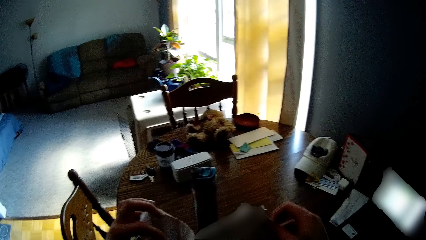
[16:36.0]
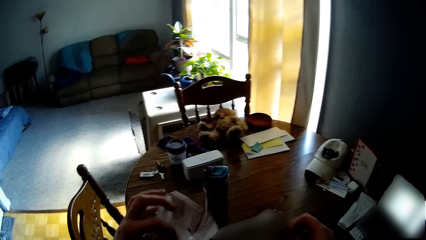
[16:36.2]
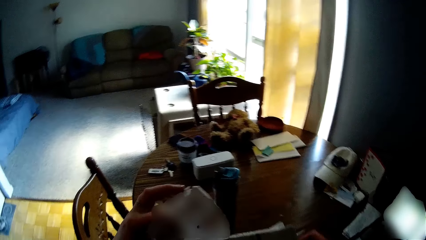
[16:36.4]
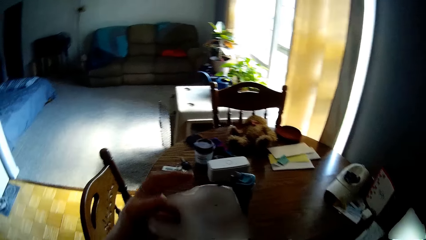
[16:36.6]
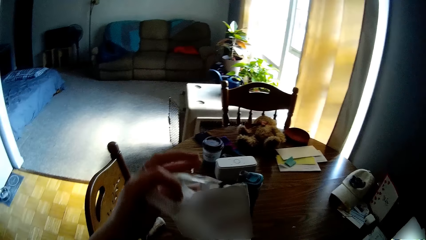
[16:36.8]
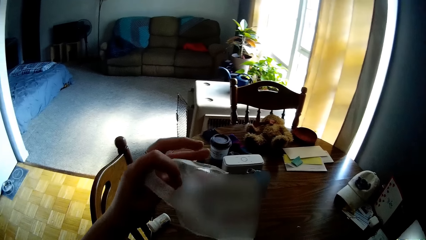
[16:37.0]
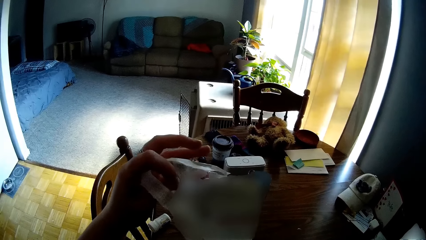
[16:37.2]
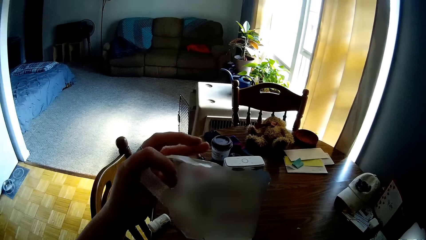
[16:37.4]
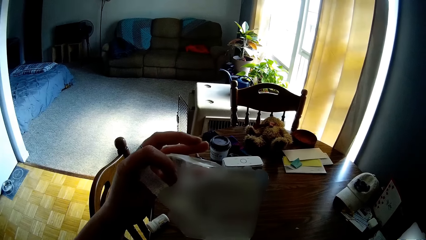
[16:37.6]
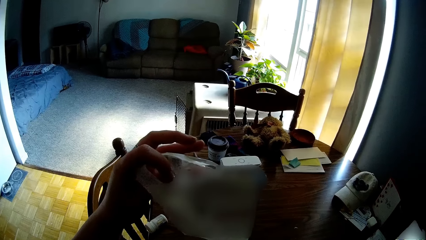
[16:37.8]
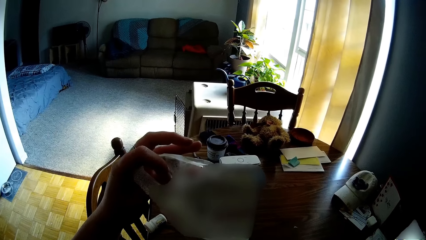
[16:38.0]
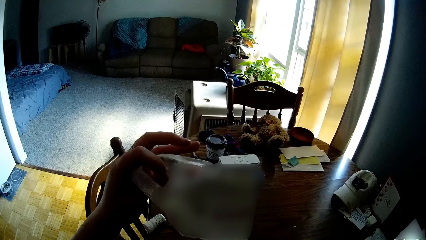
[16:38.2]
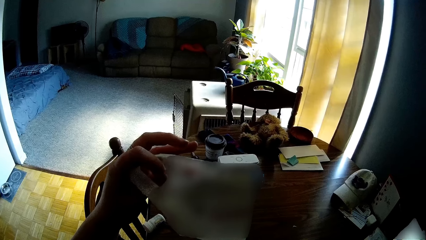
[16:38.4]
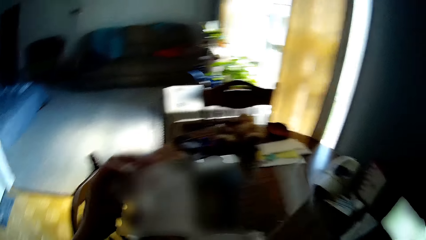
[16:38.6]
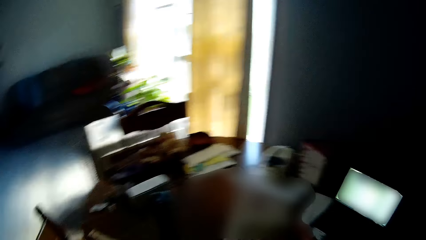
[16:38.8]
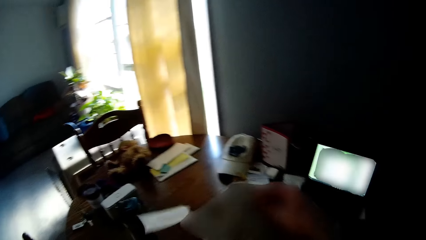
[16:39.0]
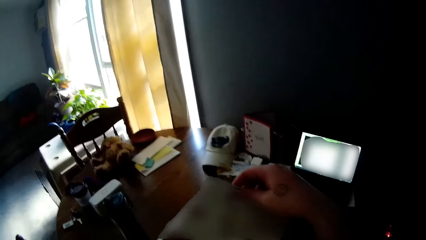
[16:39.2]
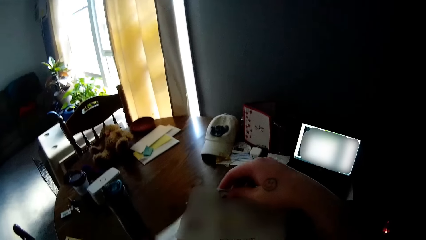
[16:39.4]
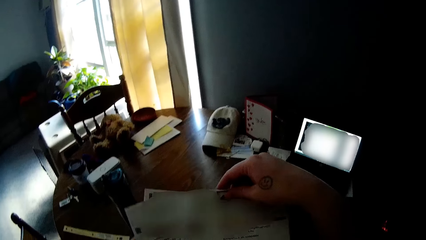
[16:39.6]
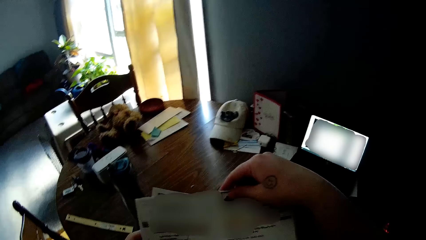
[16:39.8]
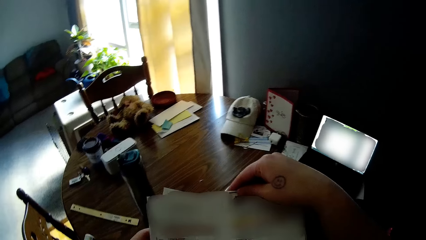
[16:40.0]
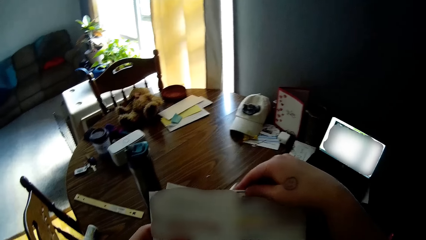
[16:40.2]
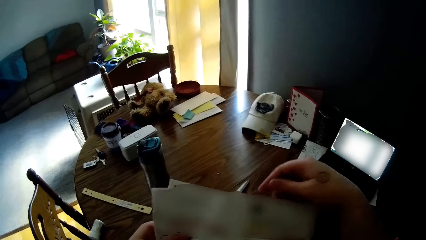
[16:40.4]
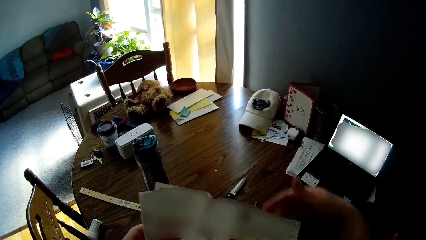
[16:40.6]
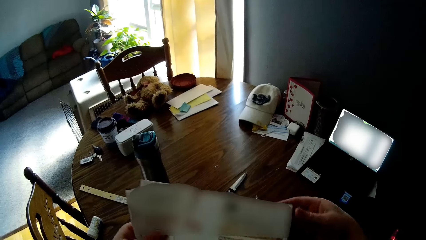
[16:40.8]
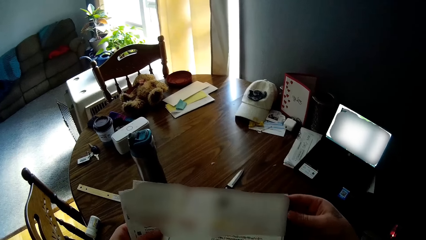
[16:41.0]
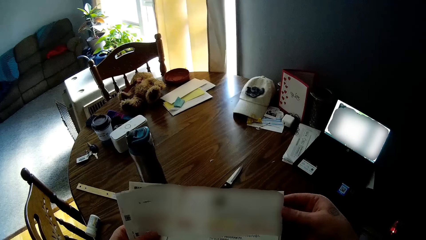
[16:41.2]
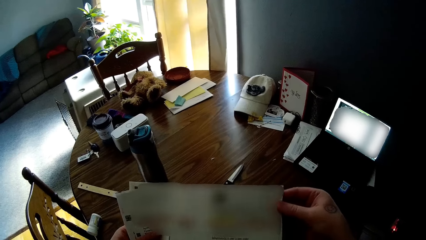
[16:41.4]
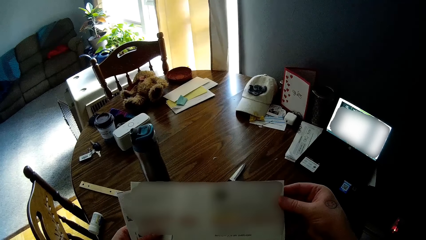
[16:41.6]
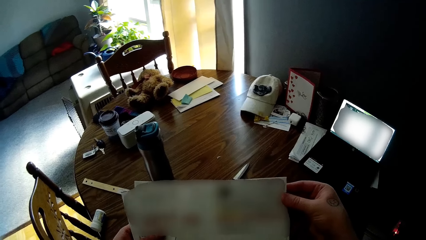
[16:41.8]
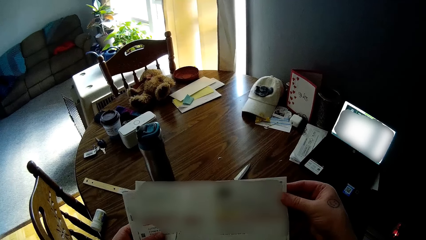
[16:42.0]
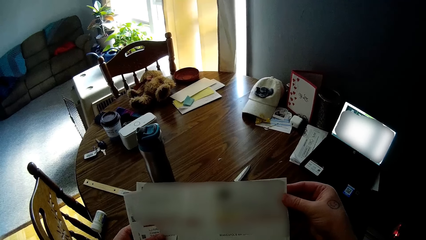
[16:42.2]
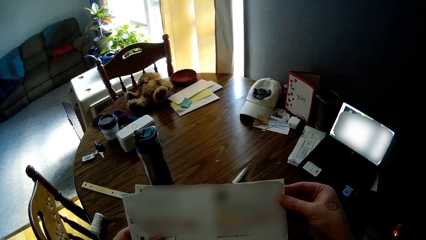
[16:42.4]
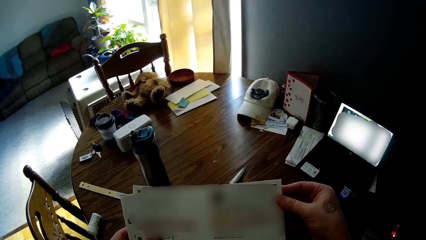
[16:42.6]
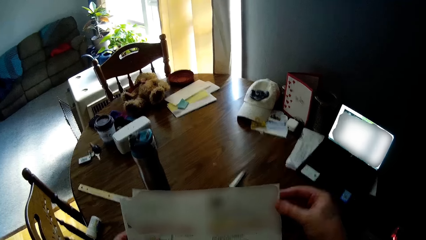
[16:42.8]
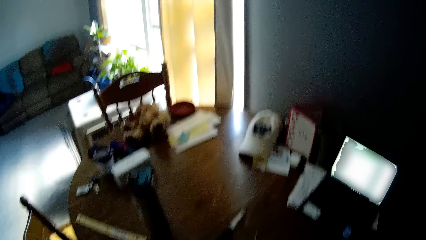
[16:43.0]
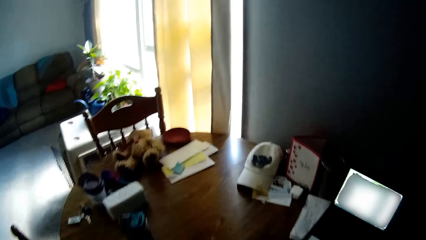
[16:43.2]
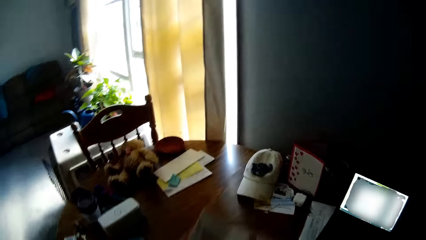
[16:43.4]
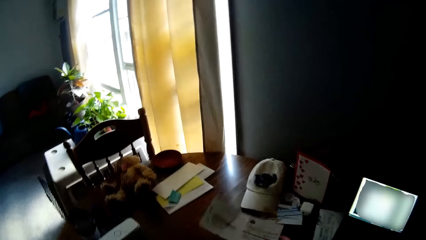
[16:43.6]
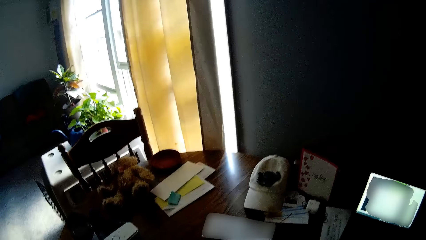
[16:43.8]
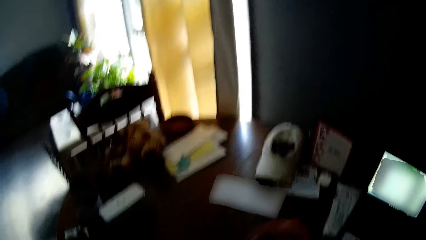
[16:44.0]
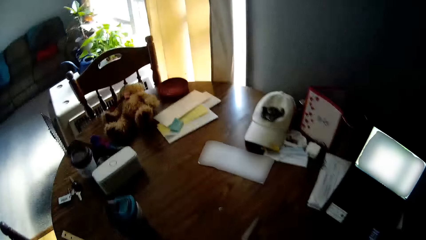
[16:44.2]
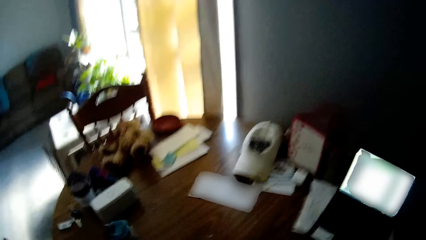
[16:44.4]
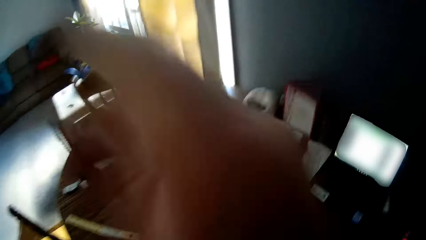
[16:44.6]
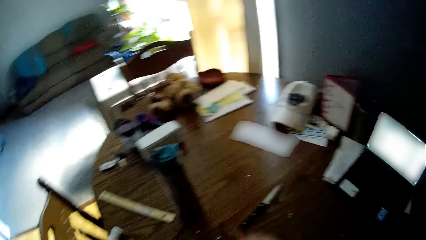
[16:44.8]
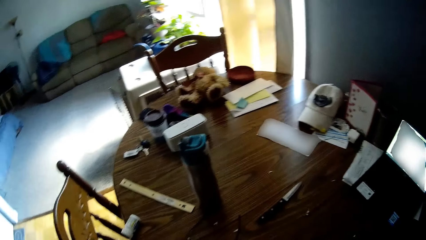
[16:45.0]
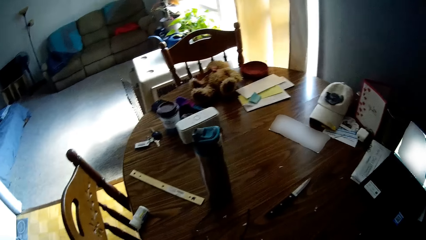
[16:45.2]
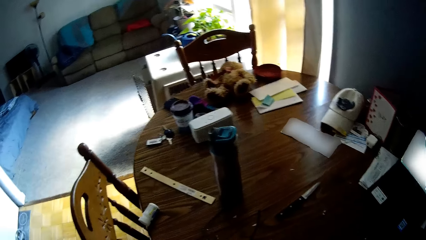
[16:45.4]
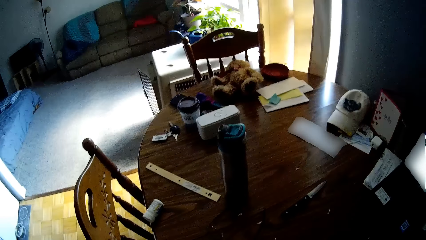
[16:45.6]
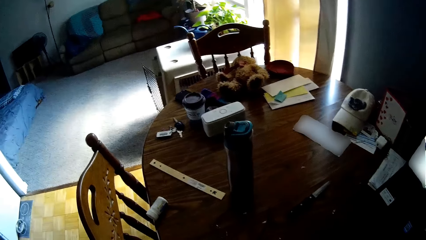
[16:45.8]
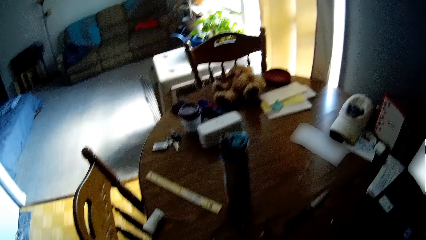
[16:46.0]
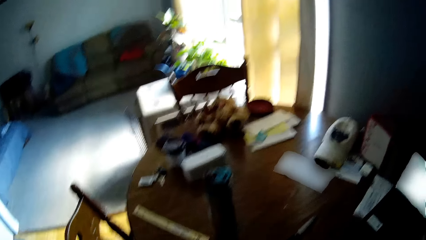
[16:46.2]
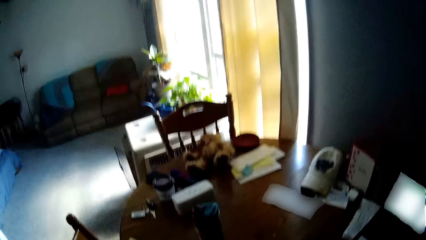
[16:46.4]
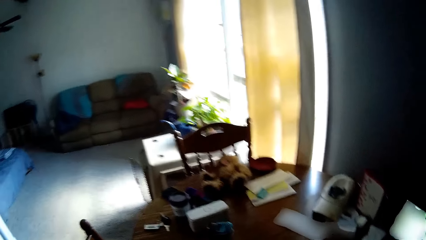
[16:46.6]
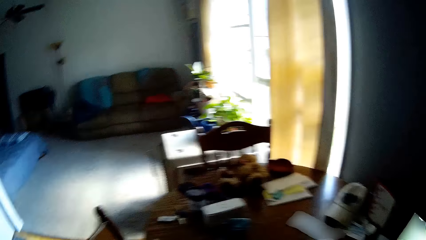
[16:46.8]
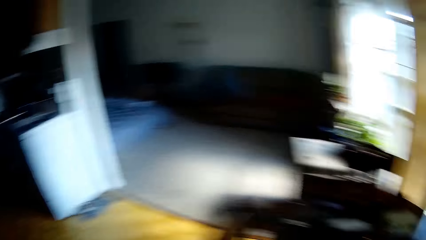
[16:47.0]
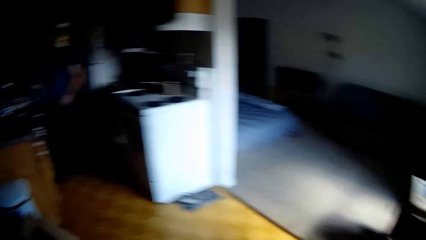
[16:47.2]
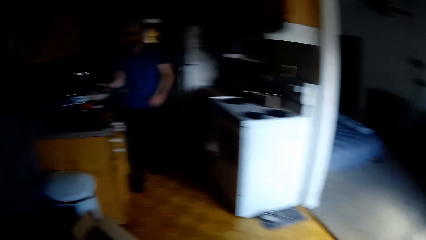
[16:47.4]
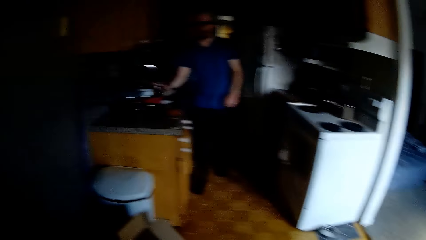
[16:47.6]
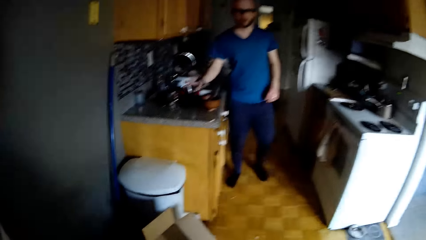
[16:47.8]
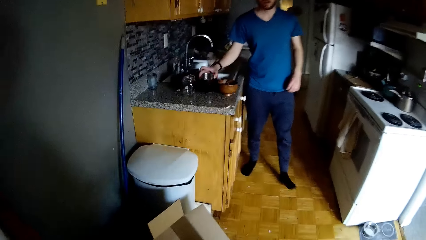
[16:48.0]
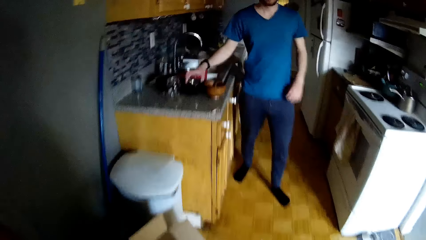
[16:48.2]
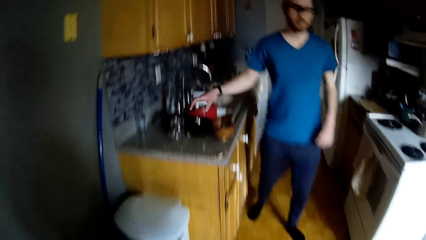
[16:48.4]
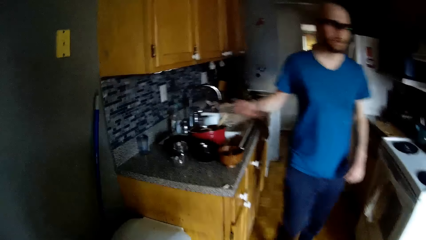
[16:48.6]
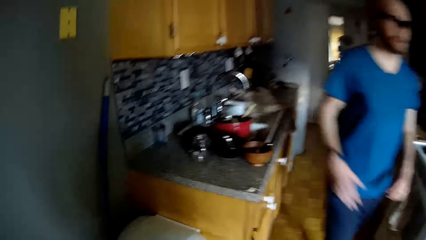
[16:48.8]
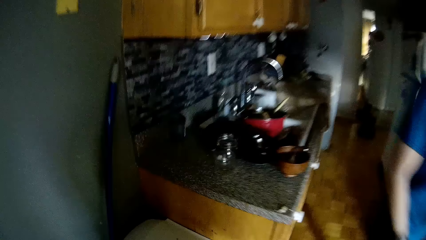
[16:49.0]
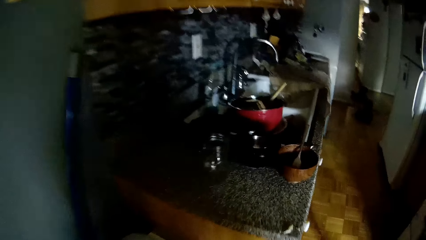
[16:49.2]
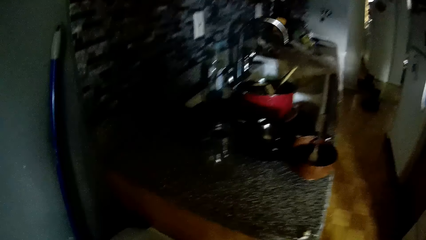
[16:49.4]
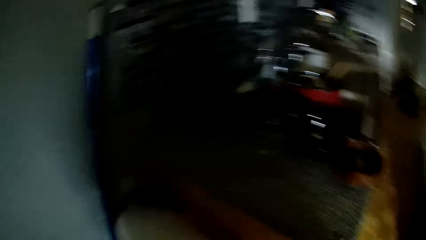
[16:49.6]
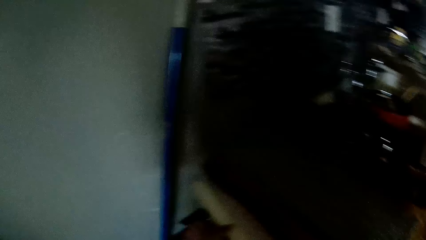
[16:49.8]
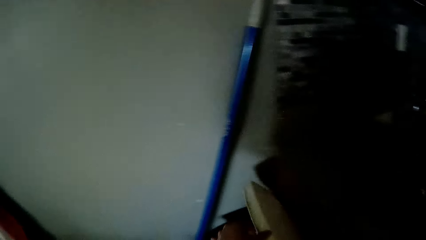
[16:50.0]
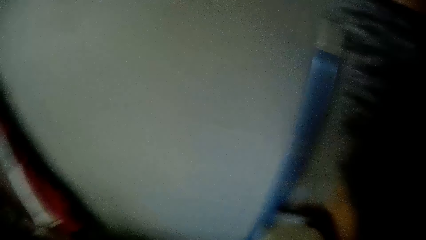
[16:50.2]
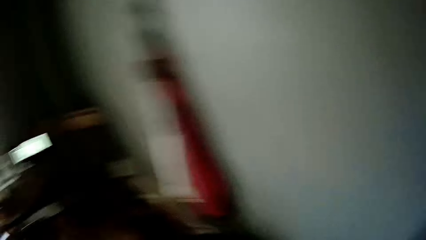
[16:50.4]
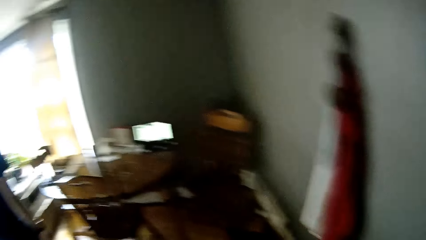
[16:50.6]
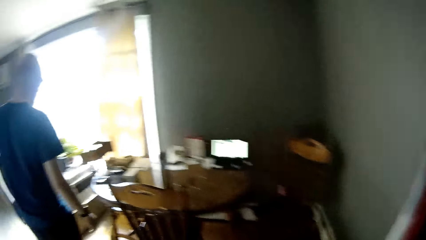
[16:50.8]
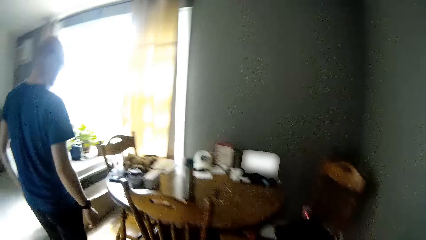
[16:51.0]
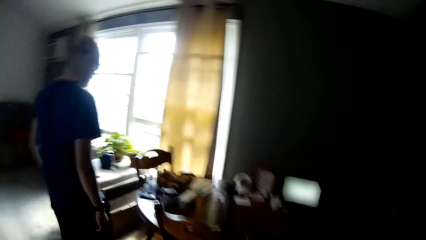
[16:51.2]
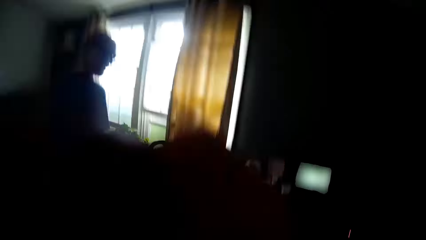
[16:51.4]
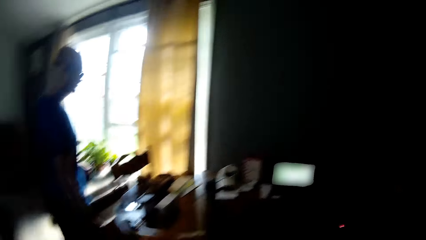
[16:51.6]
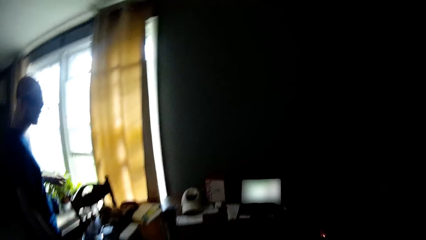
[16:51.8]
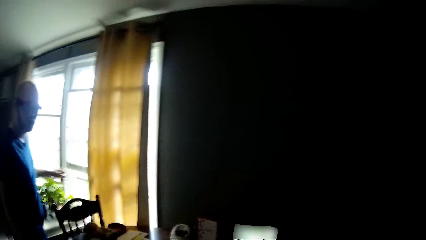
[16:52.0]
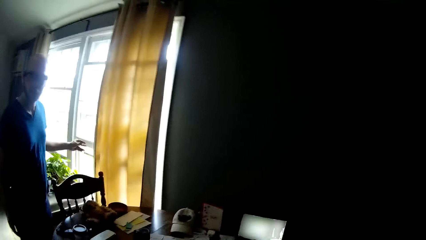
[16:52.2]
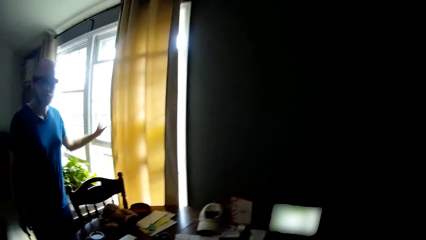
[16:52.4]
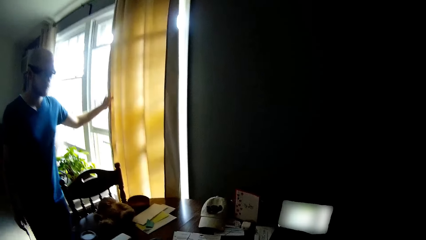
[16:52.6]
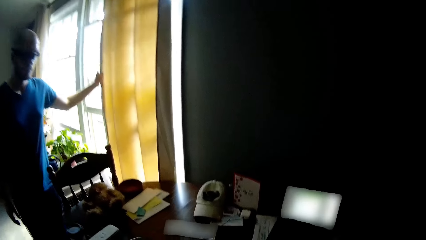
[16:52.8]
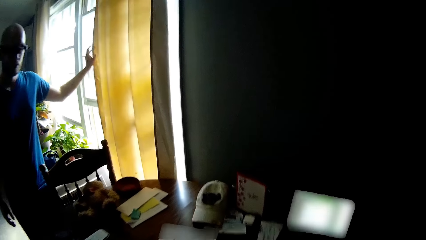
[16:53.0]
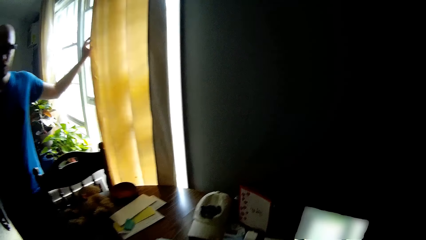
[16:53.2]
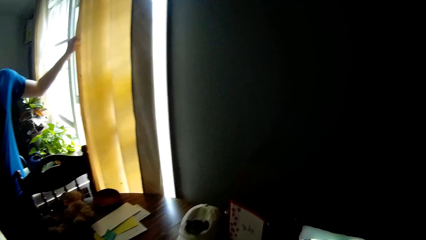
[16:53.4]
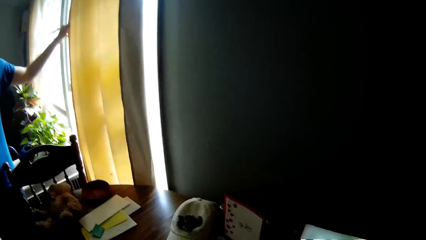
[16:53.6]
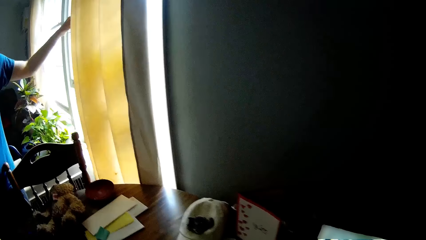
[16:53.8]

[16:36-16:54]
The camera wearer looks at the envelope. They open a paper in the envelope with both hands. They look at the paper inside the envelope. They place the envelope on the table. They walk around. The man drops a lid on a pot with his right hand. The camera wearer interacts with the man. They close the dustbin and walk around.
